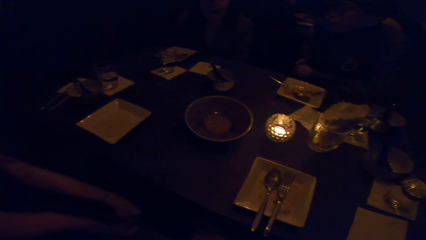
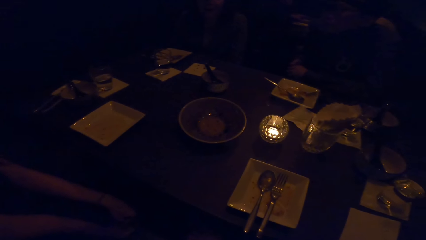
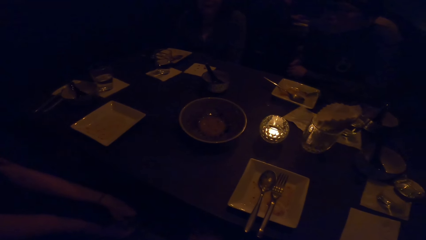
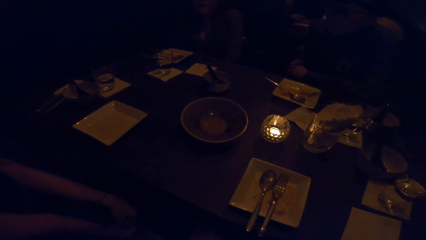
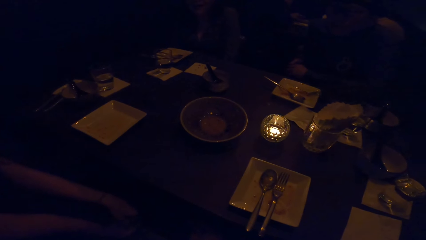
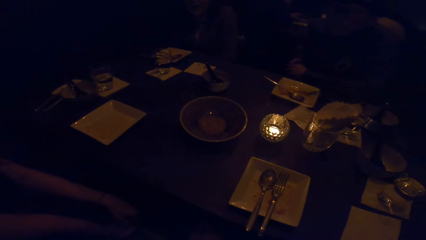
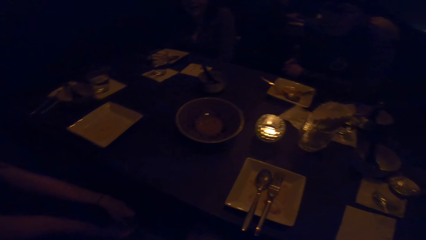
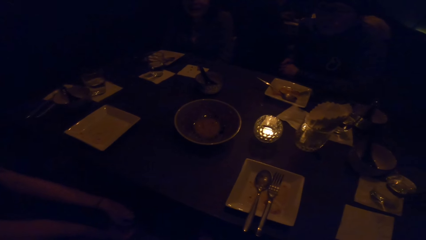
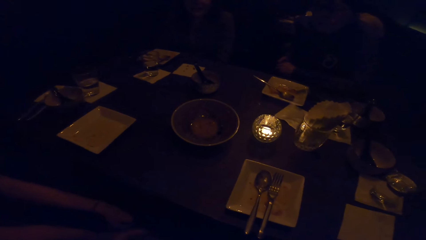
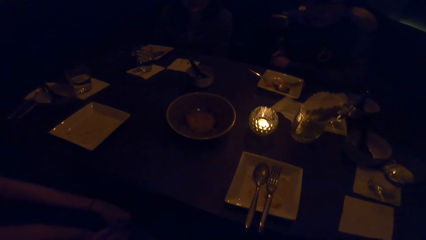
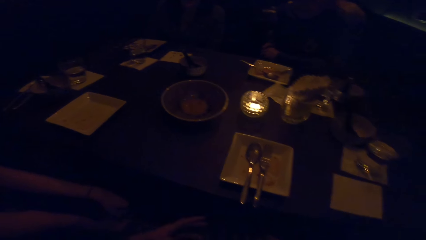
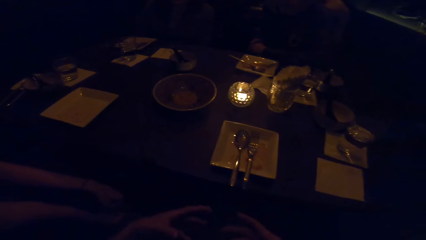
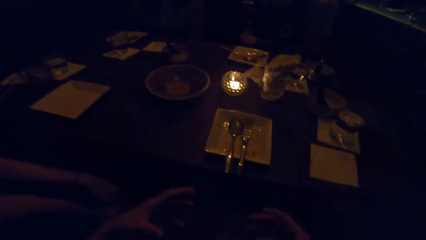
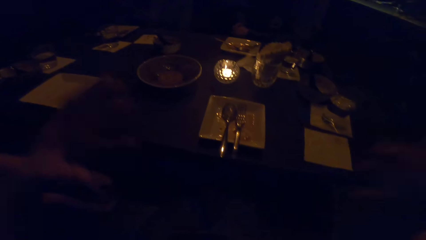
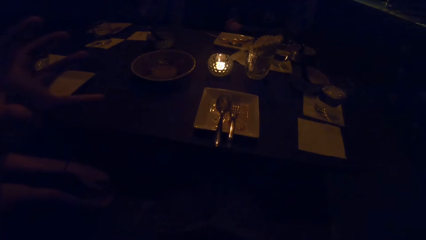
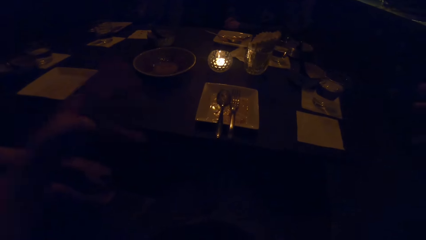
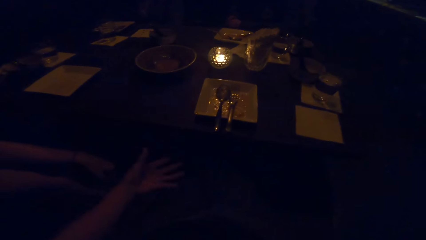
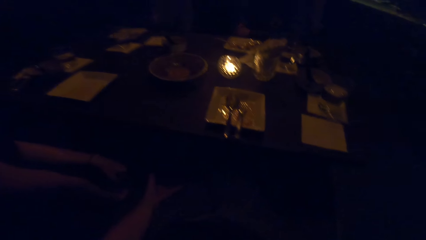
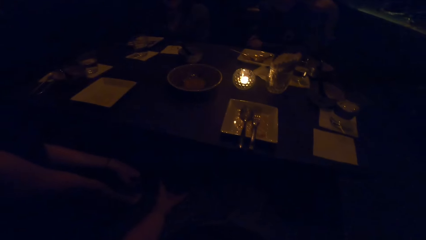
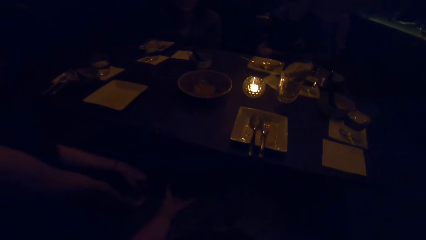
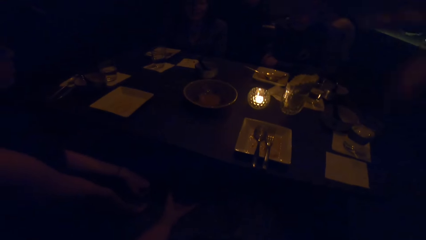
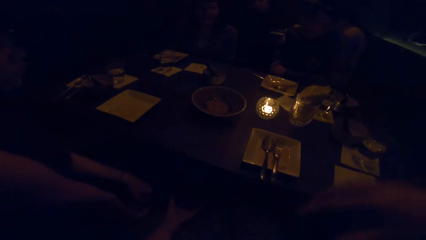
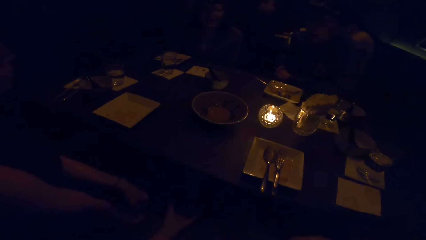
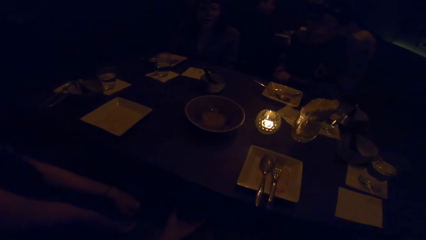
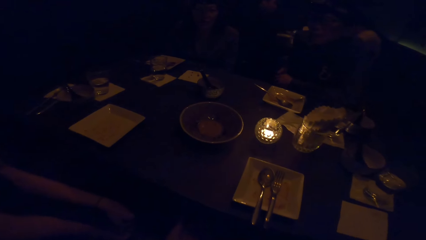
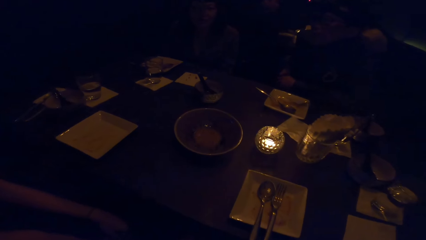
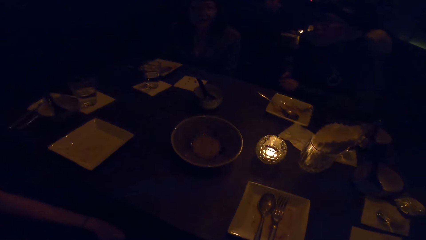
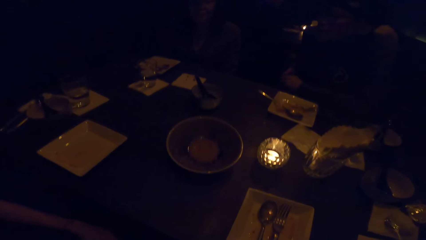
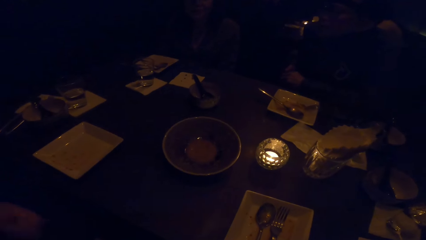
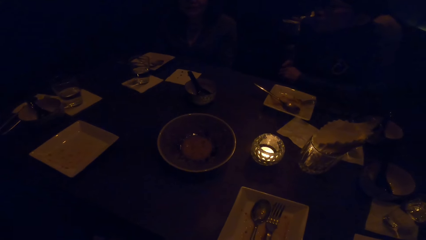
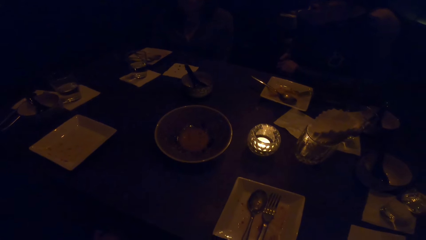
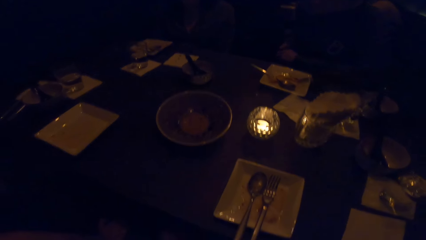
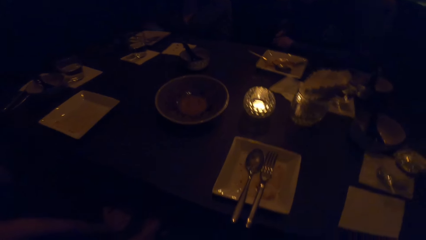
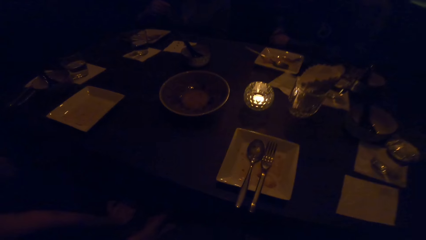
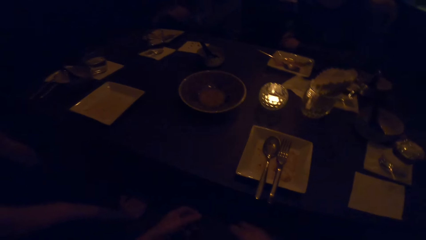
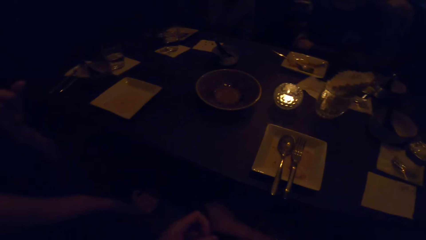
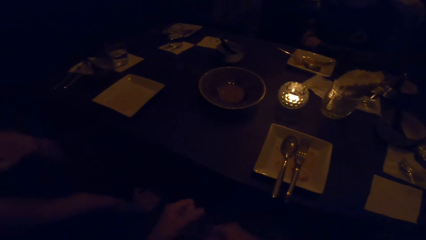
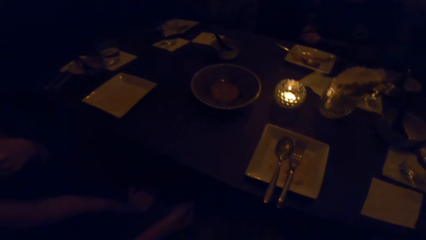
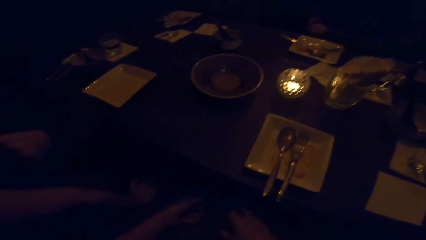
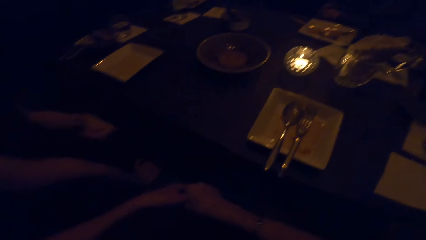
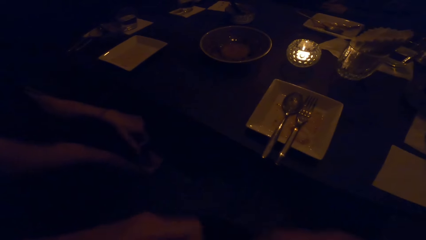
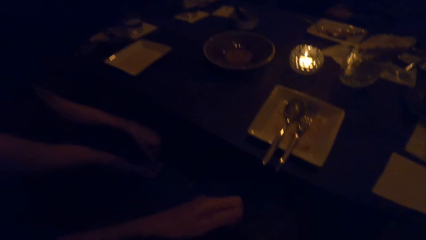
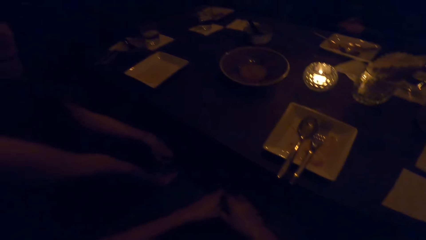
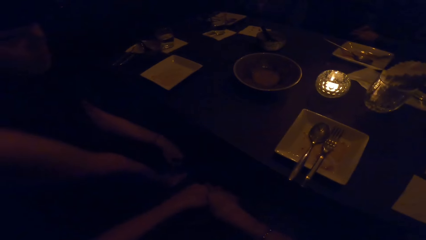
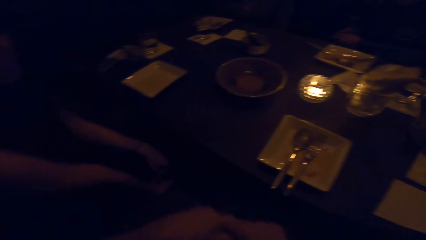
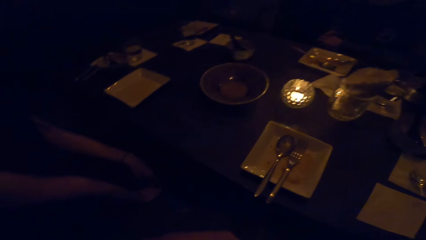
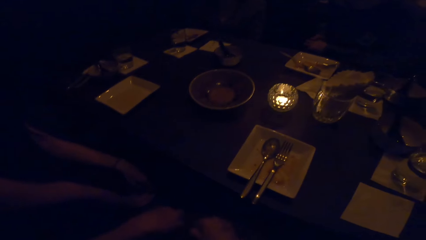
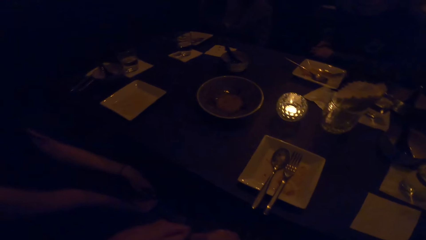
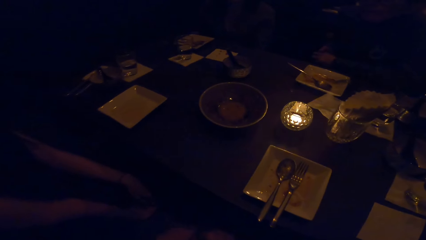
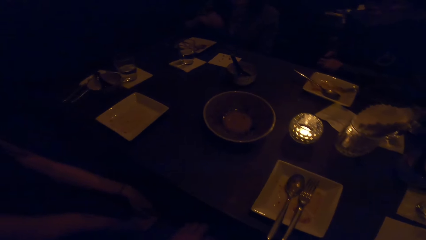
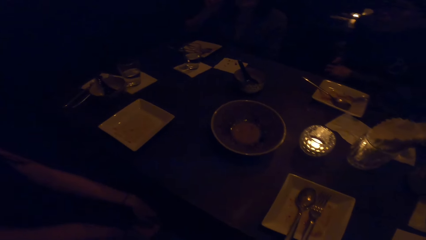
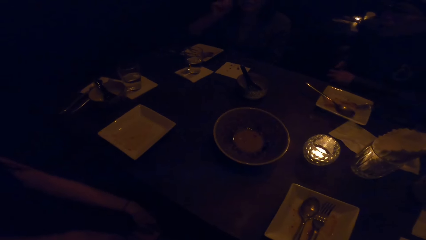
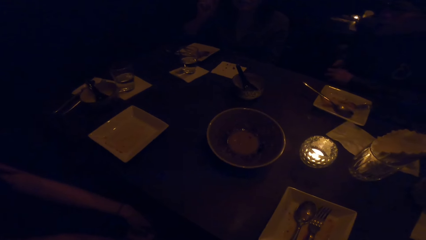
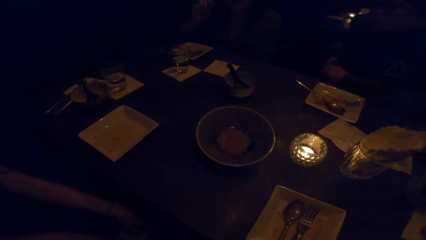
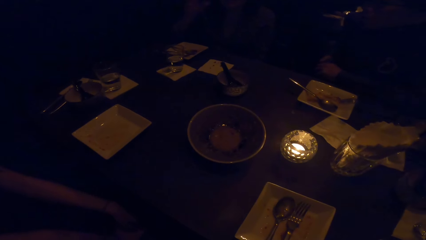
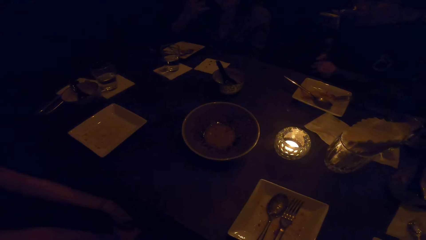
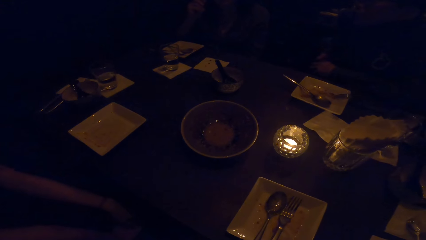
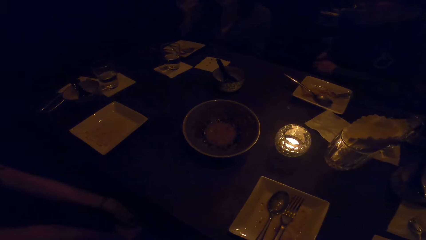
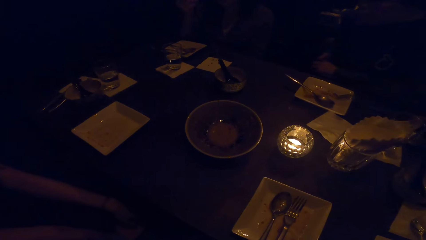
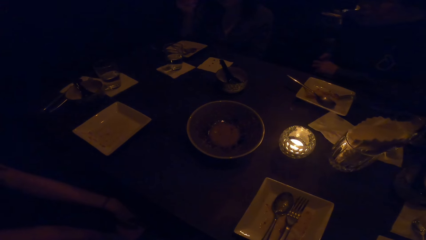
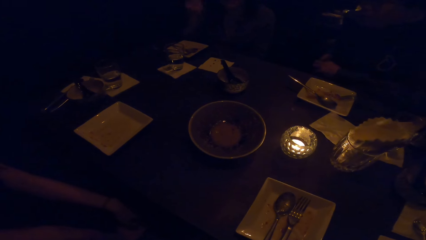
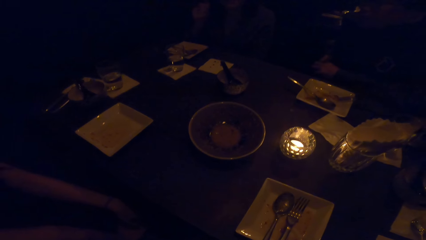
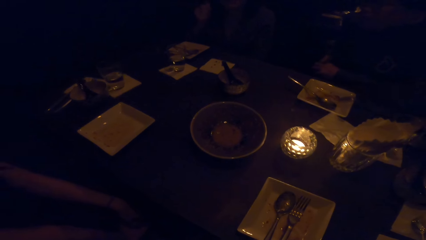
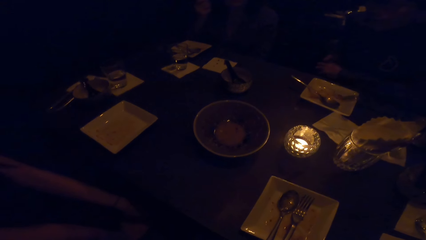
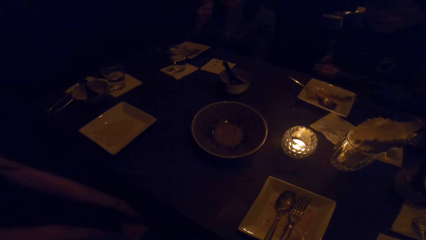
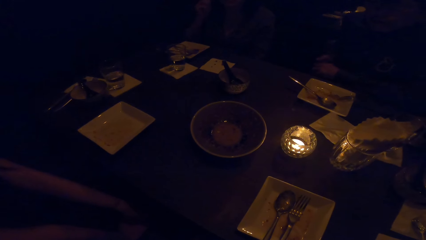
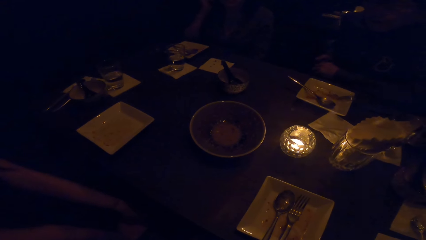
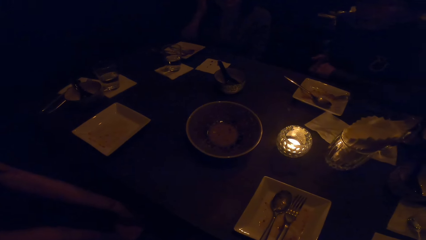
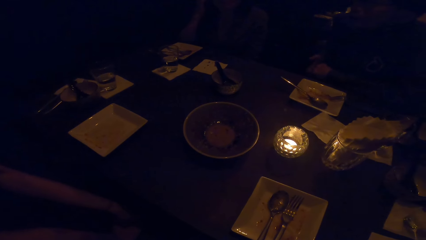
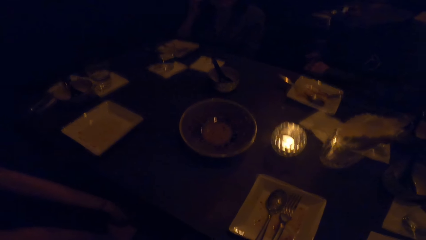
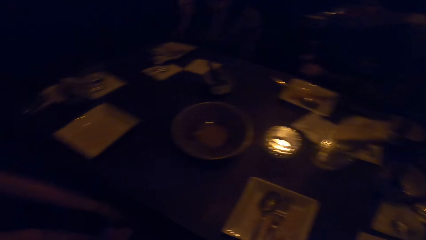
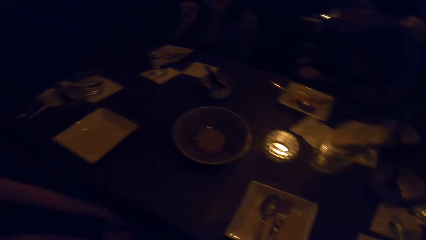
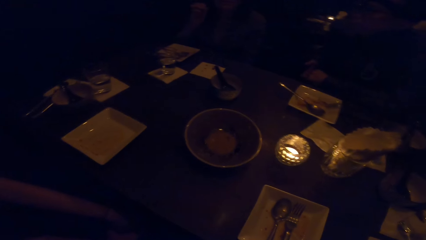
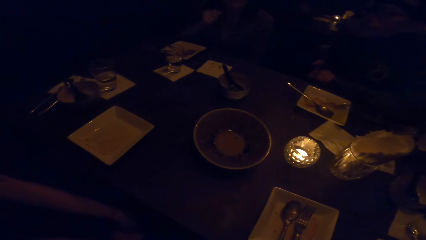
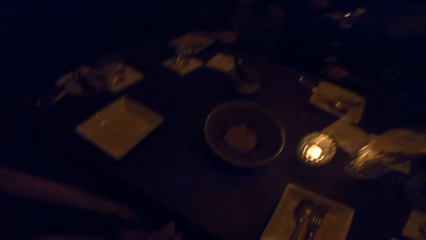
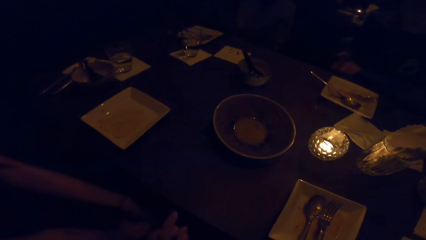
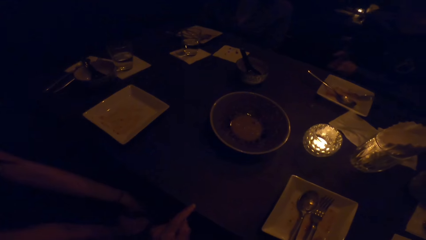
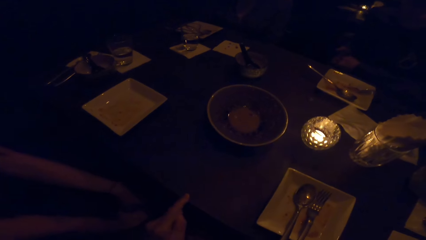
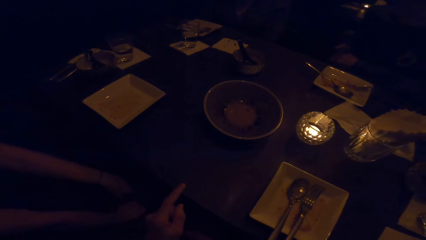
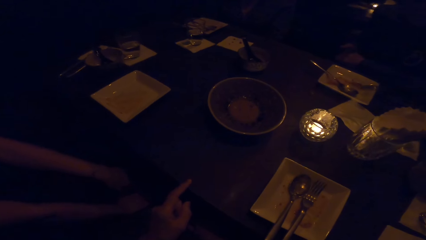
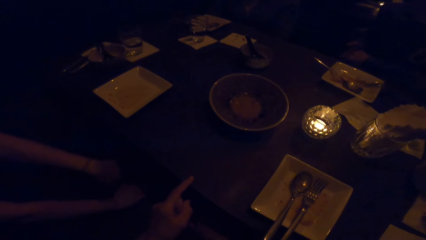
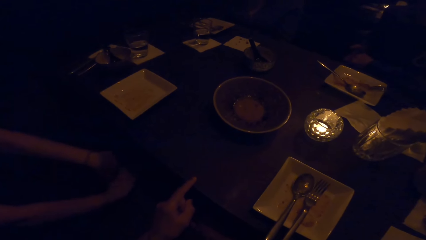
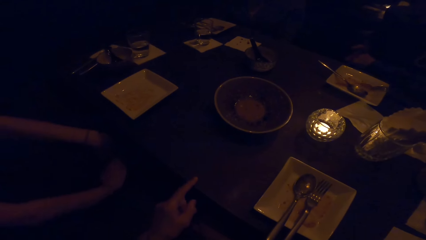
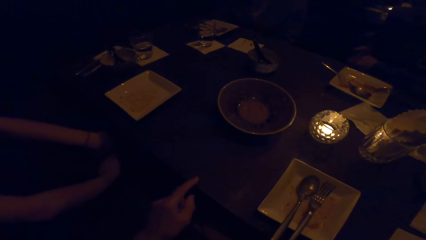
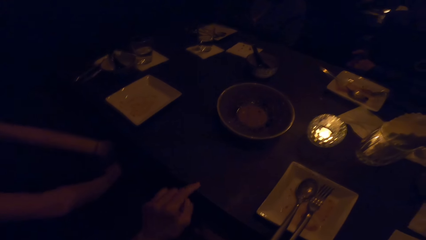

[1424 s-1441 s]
The camera wearer gestures with both hands. They look around. They look at the glass.
